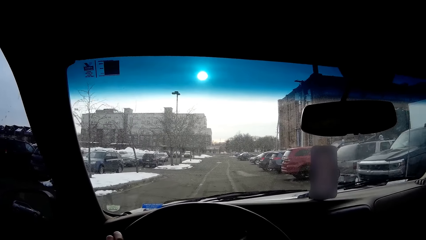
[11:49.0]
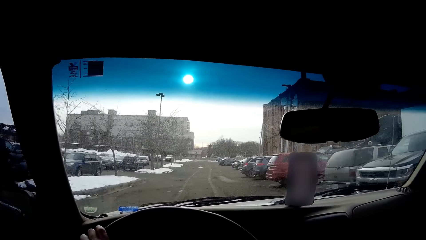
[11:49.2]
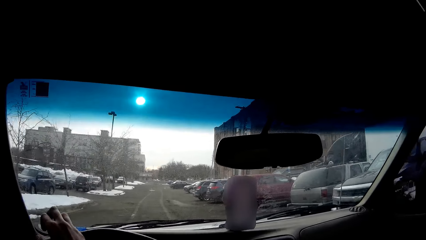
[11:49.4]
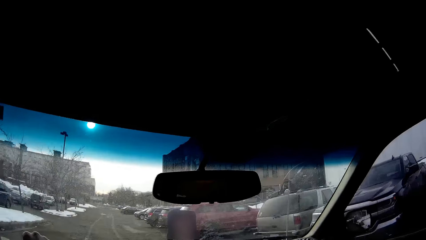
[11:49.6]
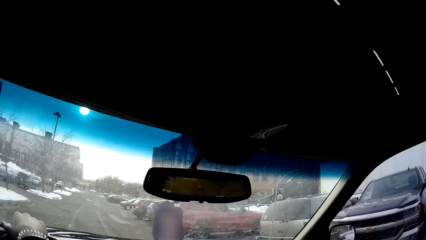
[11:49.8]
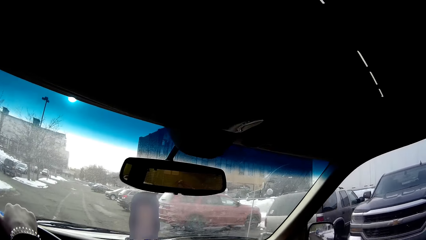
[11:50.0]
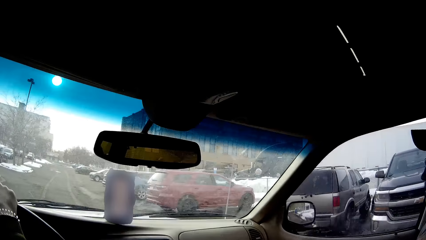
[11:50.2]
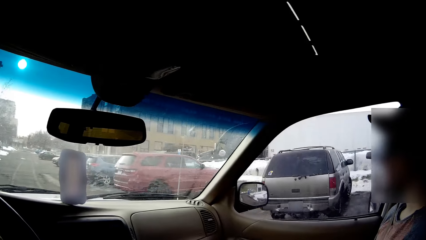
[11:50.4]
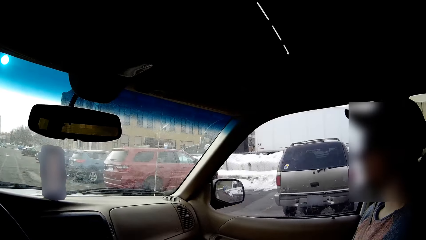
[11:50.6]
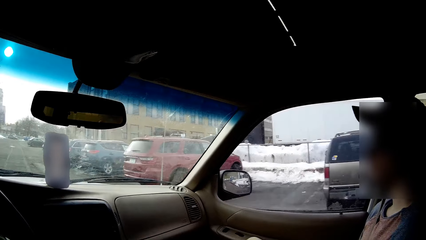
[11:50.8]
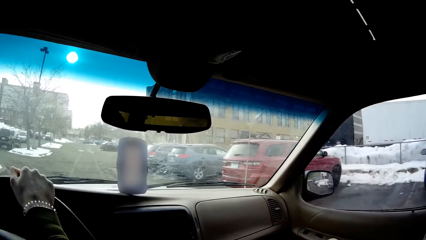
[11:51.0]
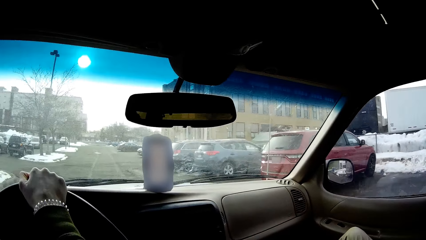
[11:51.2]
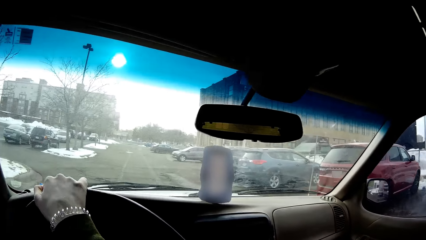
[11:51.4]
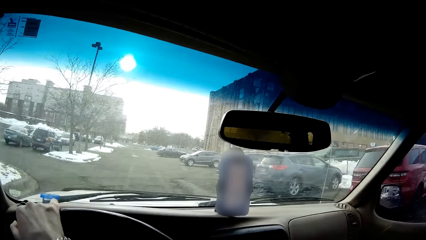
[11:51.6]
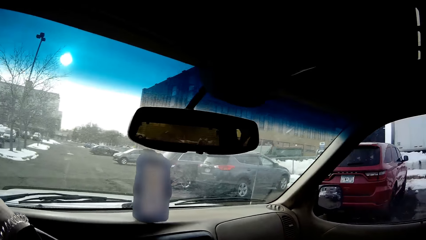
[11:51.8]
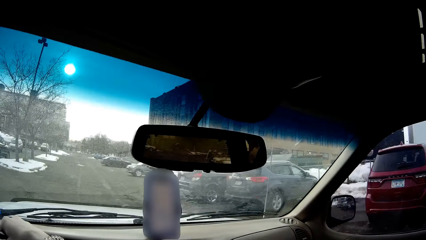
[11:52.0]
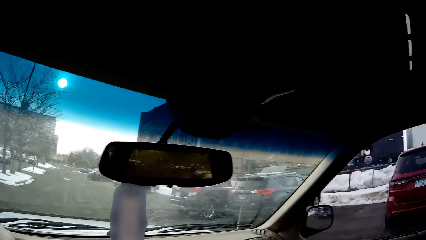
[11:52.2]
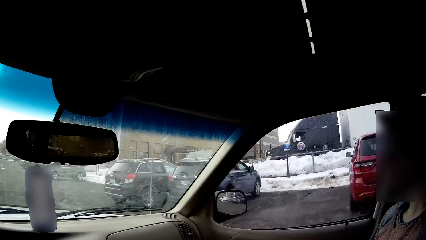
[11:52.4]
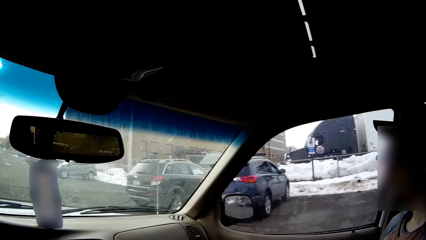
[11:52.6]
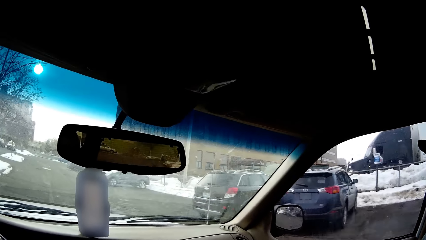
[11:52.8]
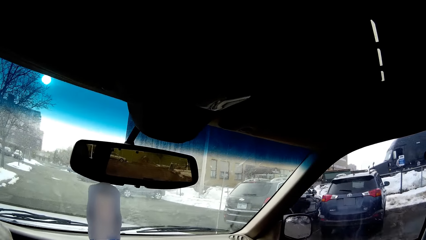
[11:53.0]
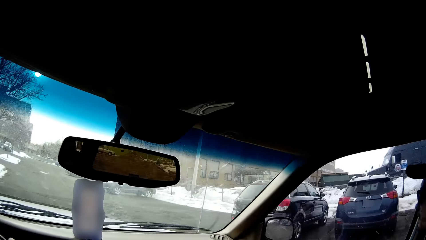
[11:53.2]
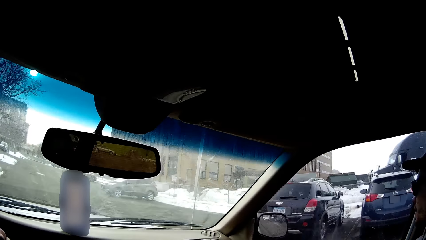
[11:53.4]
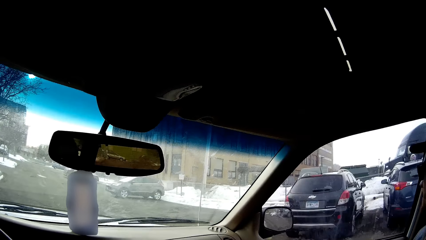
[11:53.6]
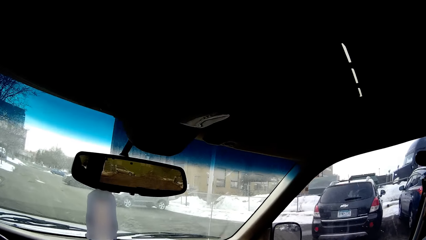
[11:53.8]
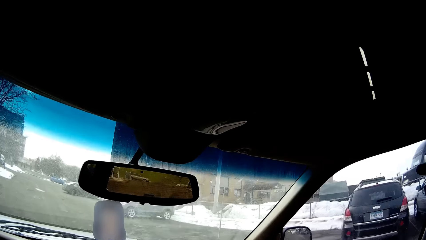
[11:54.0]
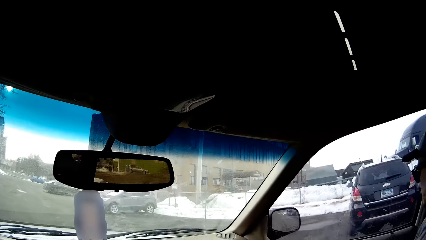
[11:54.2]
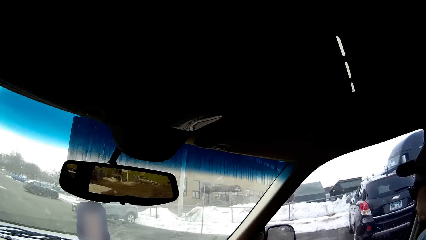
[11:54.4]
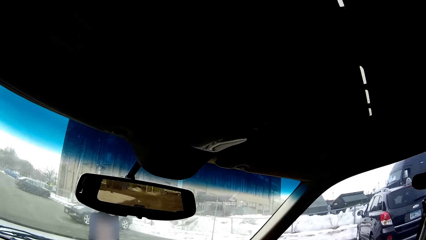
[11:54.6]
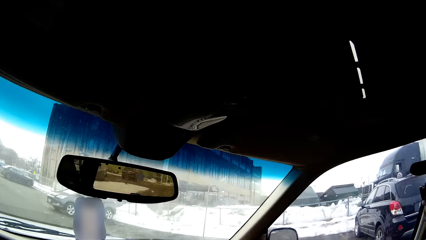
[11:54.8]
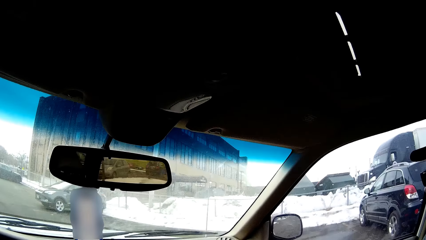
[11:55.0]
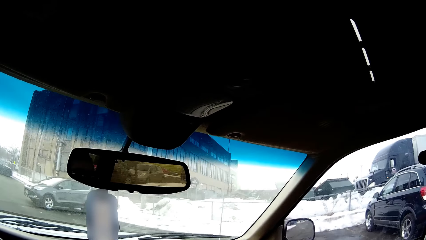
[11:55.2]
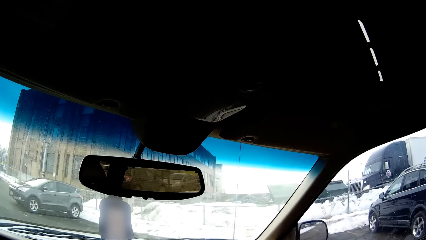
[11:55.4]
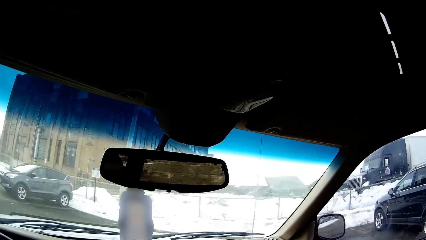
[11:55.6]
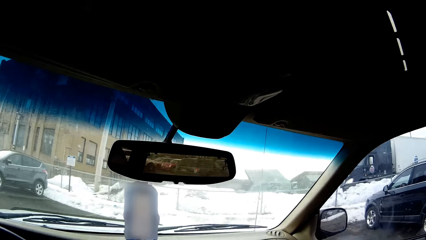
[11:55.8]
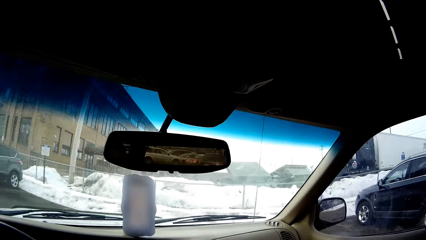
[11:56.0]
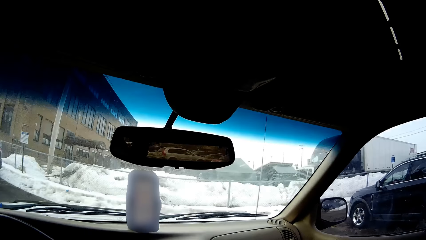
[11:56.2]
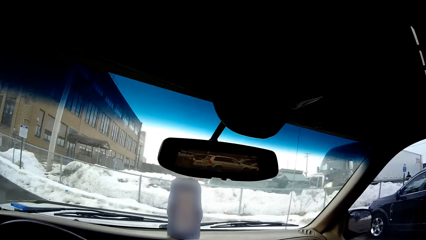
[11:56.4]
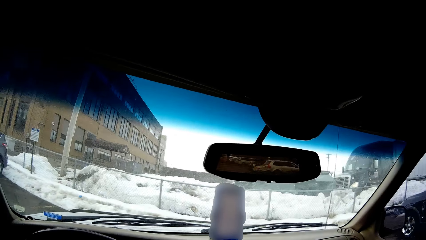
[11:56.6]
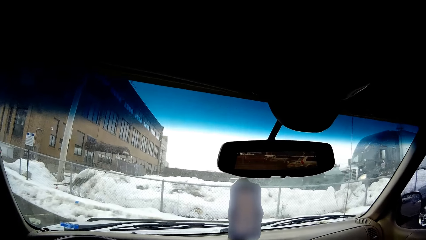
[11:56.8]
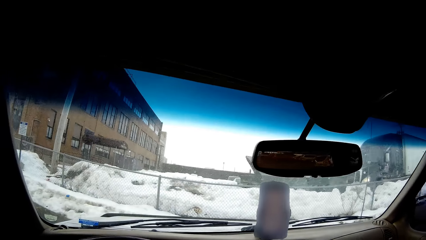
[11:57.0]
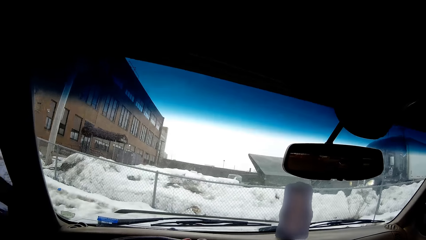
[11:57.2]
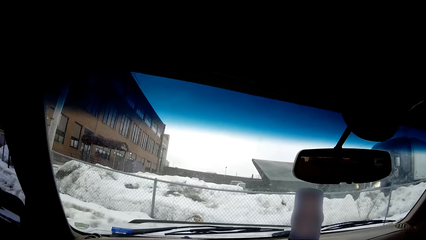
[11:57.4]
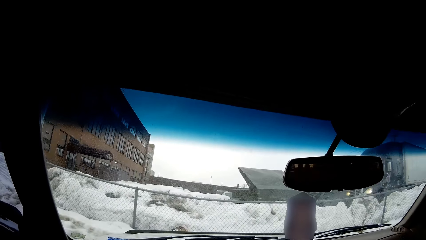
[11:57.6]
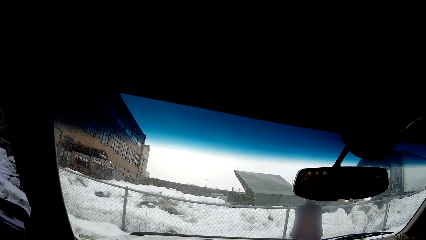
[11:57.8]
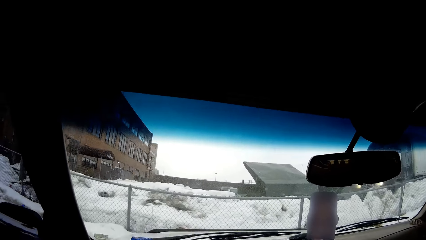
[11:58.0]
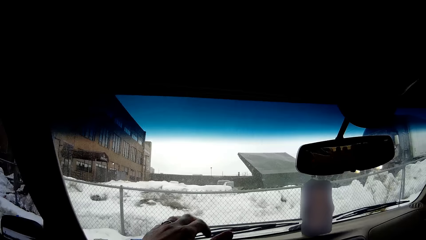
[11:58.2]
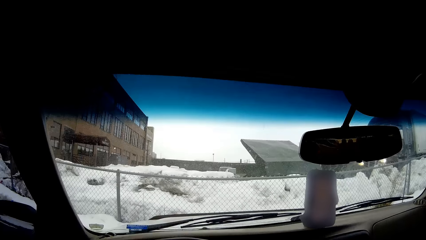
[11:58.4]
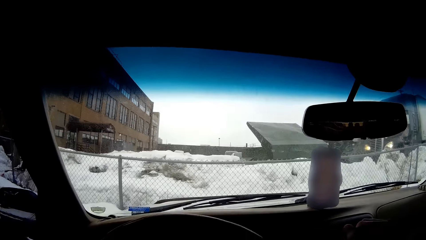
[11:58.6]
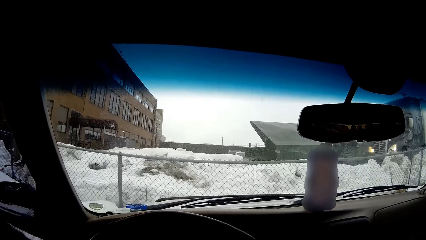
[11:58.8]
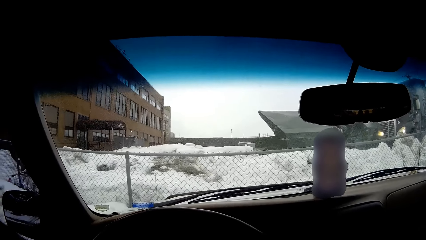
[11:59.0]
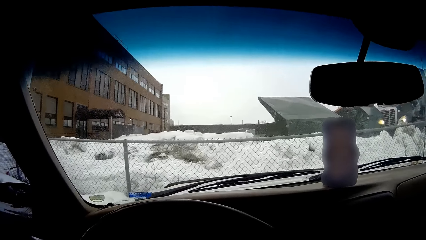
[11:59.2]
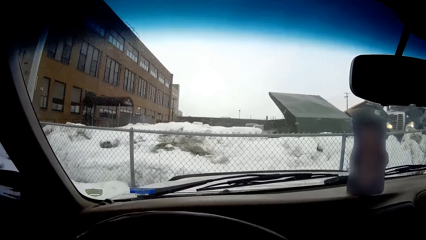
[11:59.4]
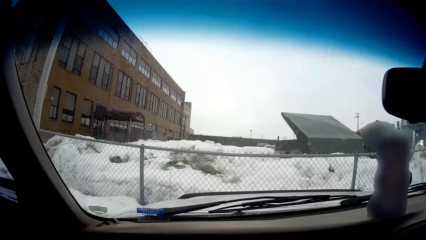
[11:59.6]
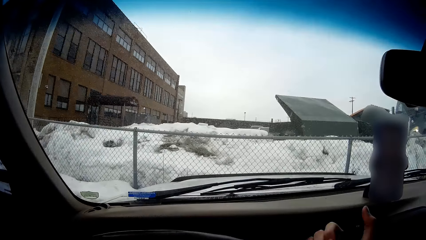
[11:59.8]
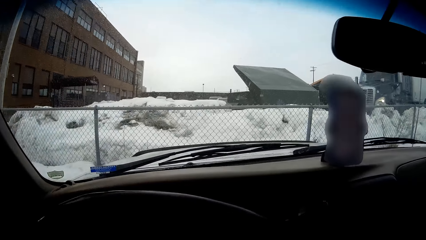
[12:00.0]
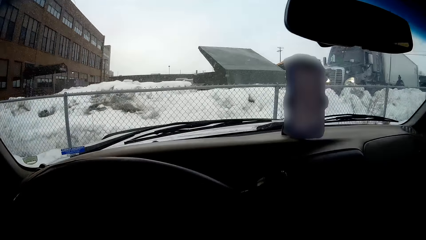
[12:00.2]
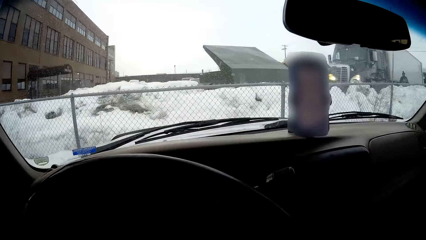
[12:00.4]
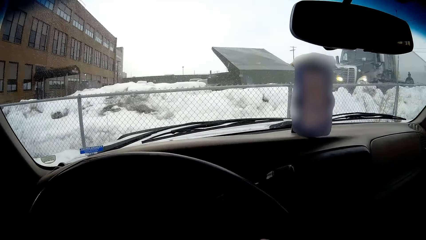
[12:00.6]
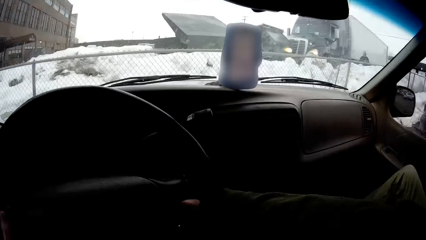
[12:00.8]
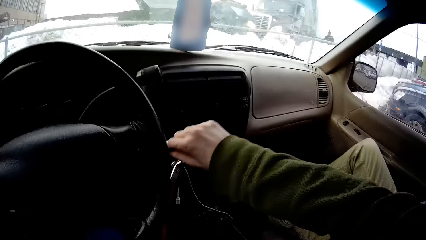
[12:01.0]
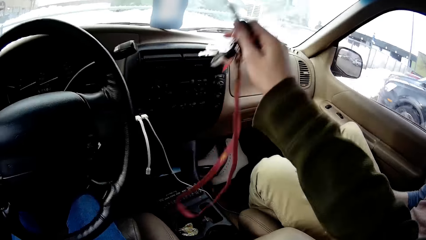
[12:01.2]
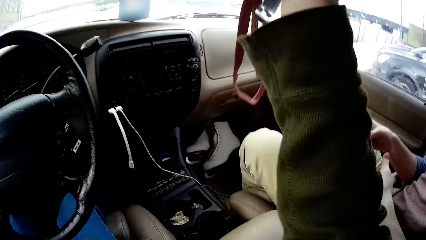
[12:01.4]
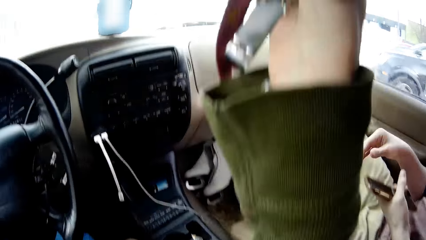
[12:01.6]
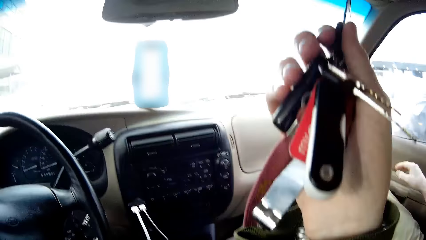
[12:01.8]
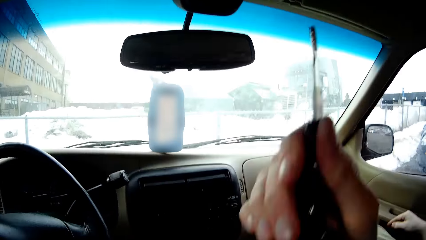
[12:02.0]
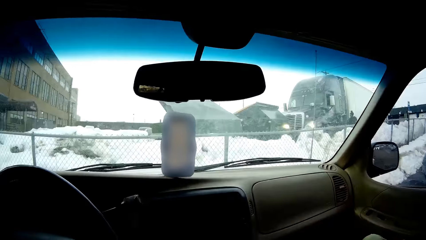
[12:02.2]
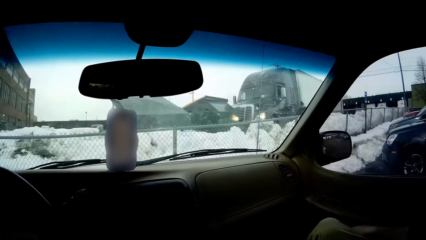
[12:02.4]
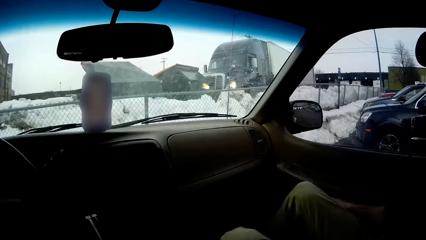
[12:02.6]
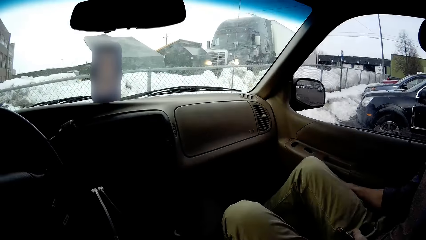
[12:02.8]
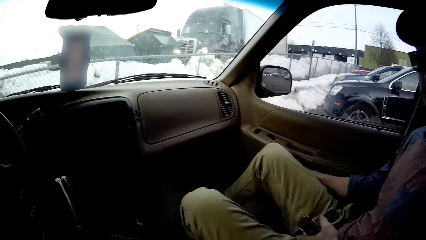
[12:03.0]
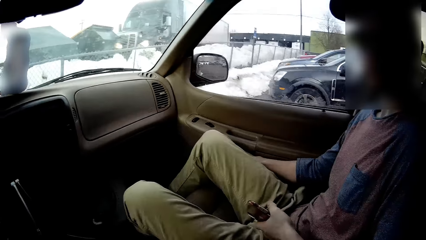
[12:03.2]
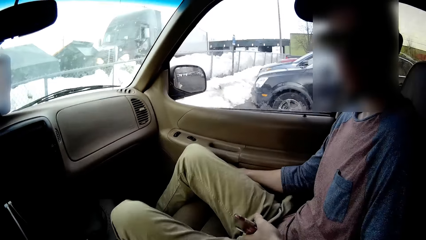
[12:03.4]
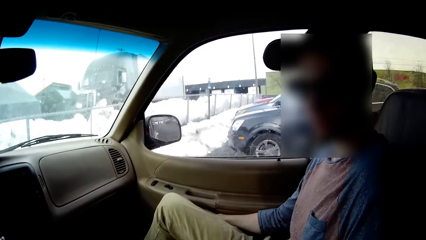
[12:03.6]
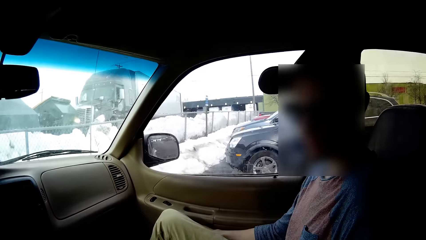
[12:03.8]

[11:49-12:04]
The camera wearer stops a car. They pick up car keys.
